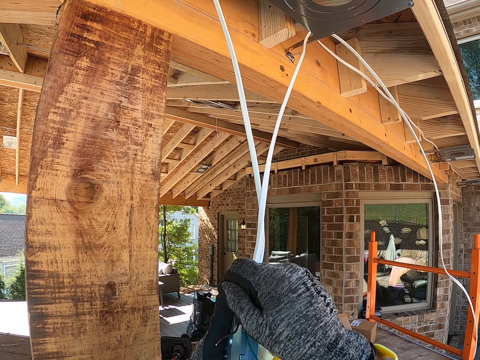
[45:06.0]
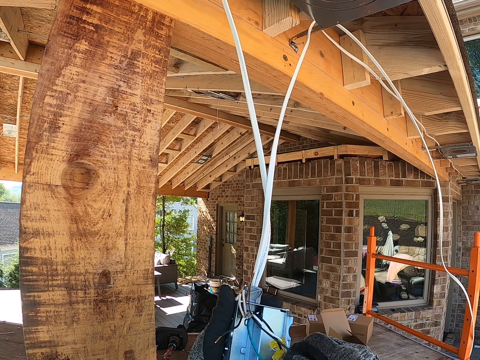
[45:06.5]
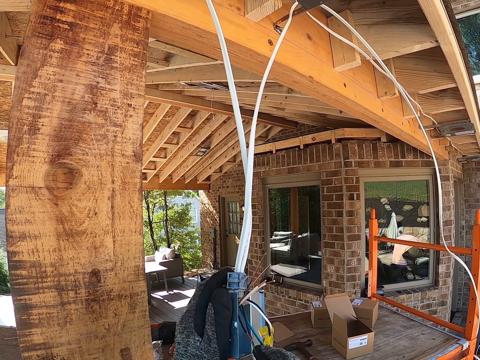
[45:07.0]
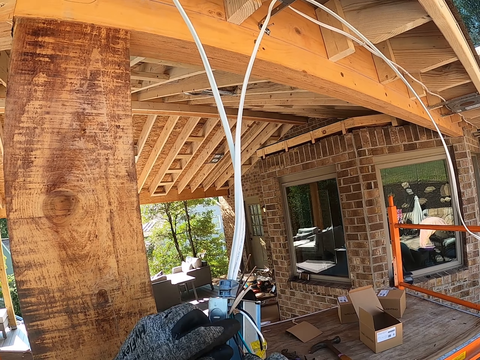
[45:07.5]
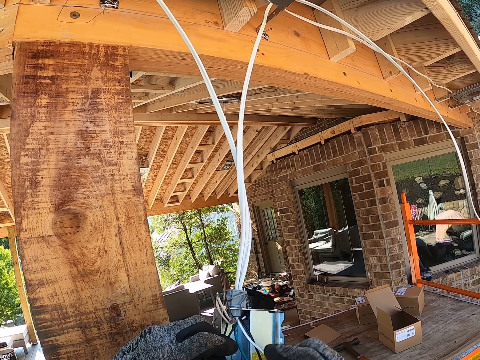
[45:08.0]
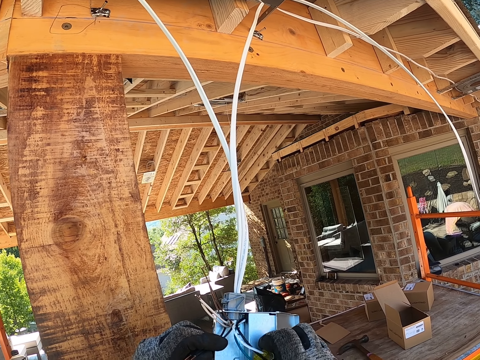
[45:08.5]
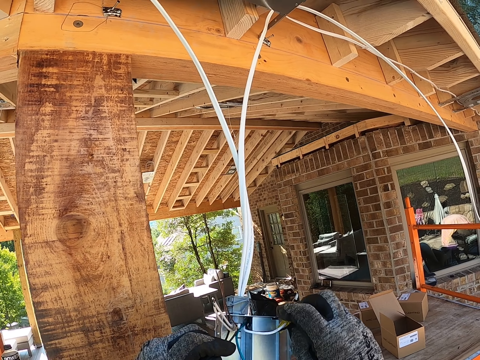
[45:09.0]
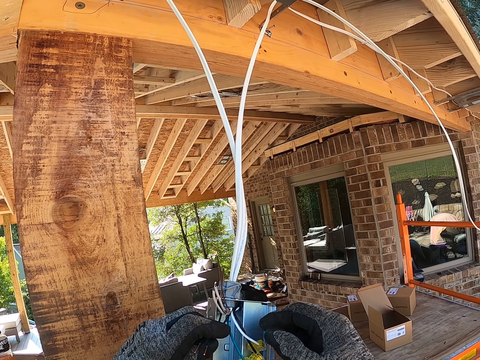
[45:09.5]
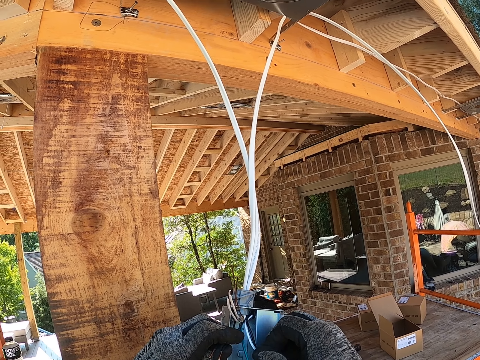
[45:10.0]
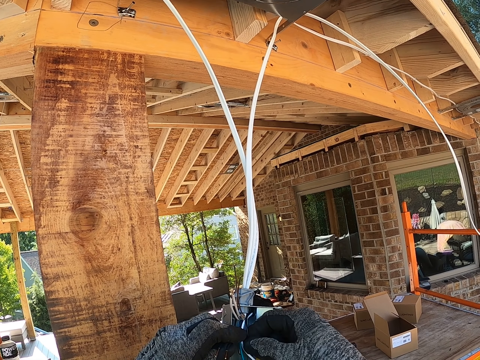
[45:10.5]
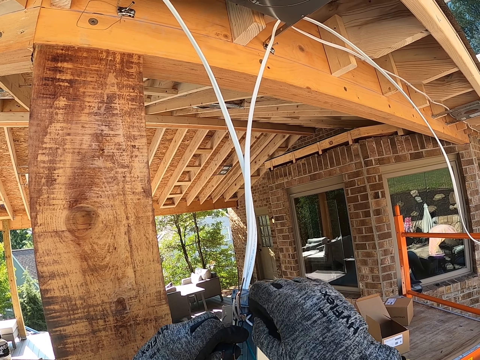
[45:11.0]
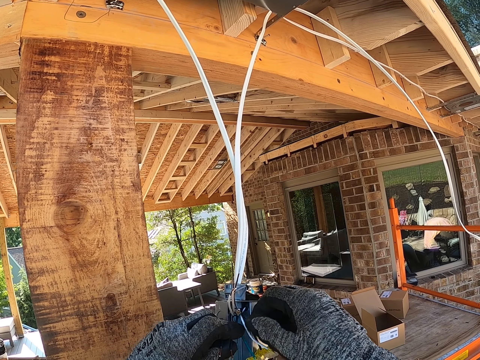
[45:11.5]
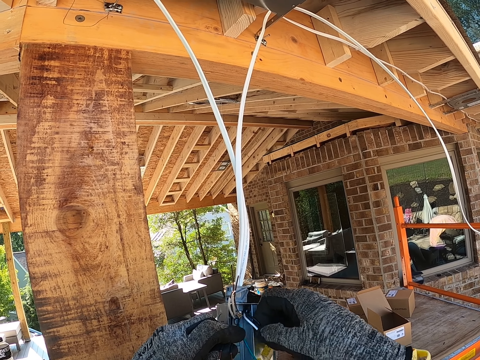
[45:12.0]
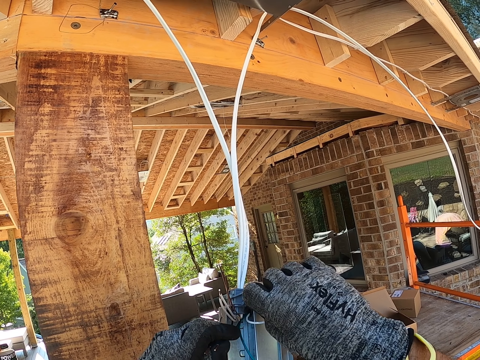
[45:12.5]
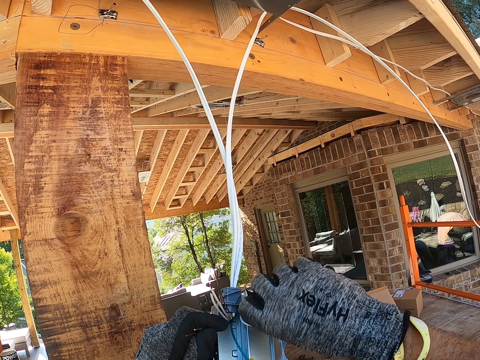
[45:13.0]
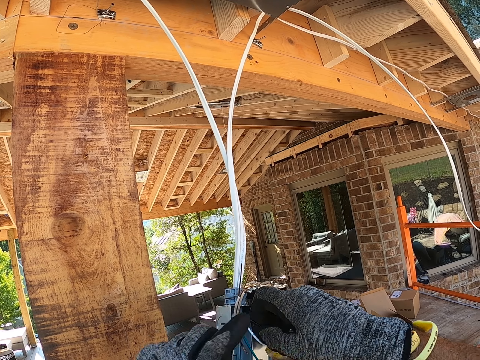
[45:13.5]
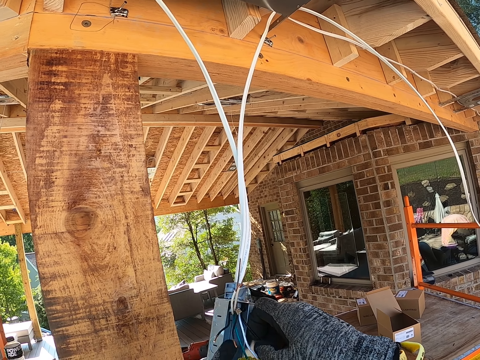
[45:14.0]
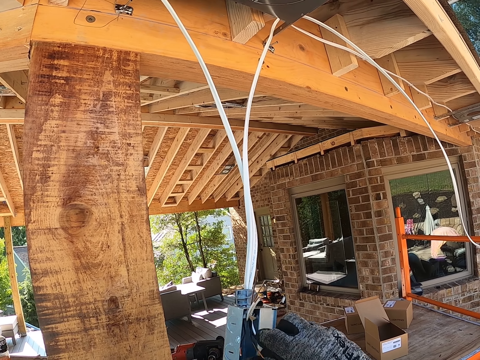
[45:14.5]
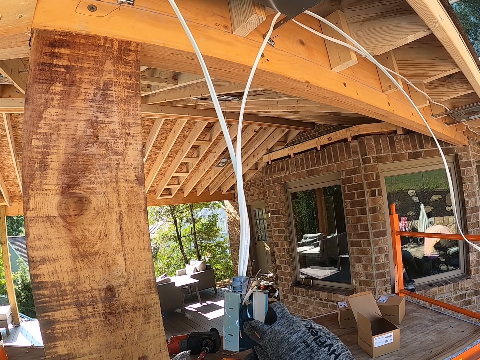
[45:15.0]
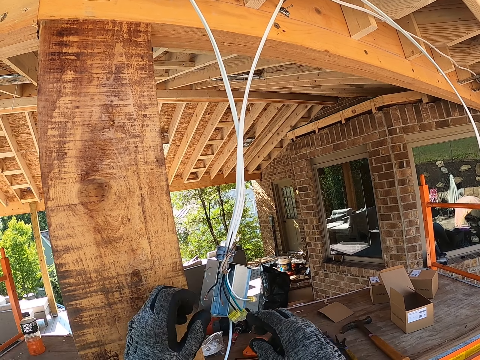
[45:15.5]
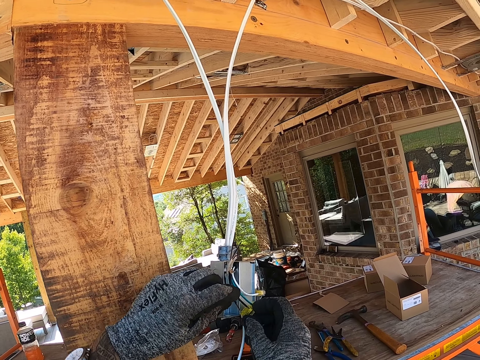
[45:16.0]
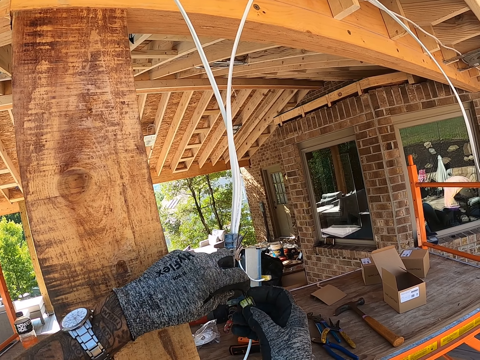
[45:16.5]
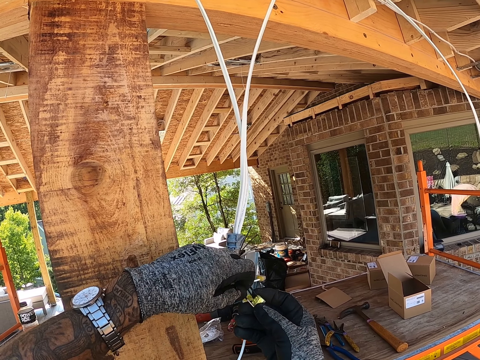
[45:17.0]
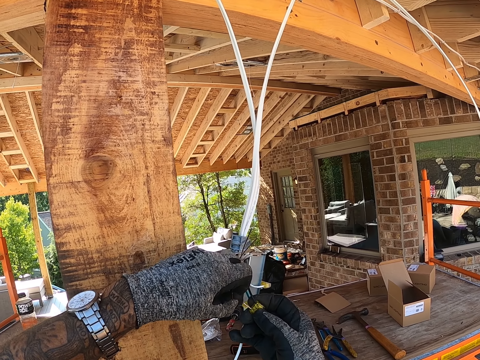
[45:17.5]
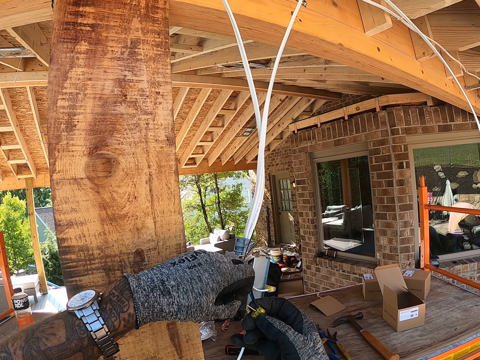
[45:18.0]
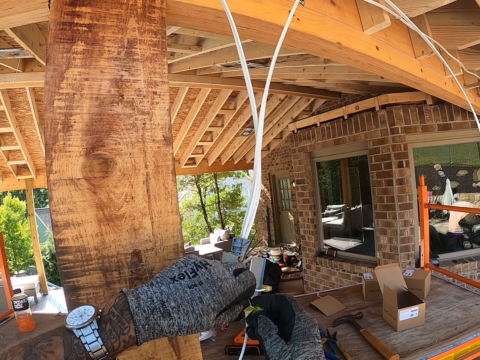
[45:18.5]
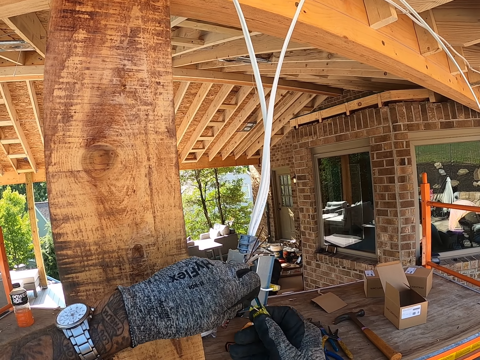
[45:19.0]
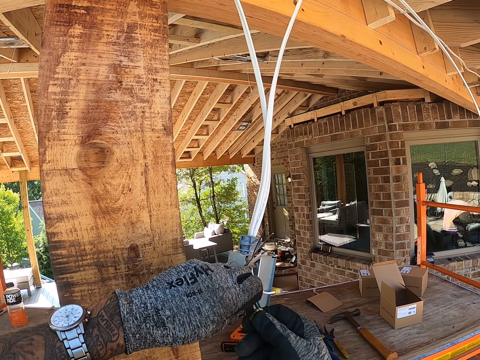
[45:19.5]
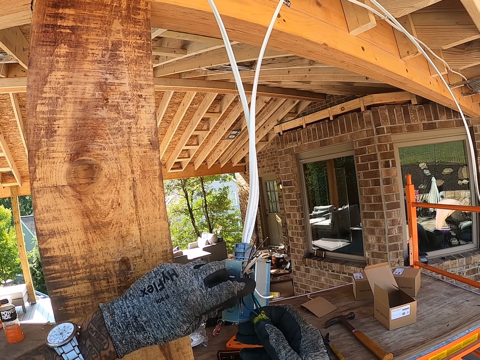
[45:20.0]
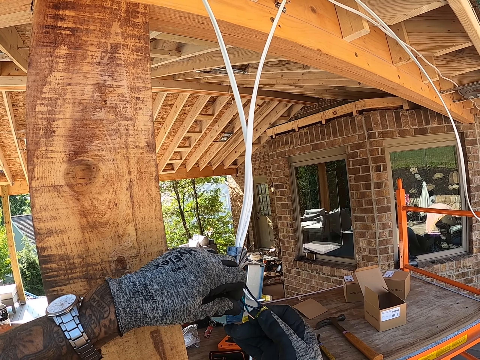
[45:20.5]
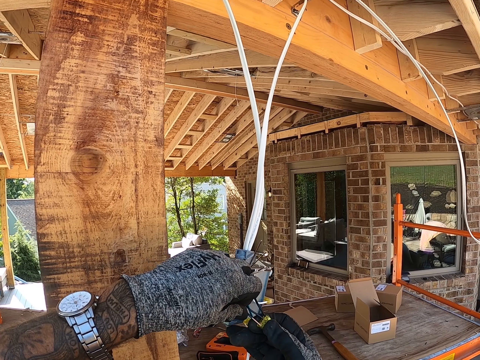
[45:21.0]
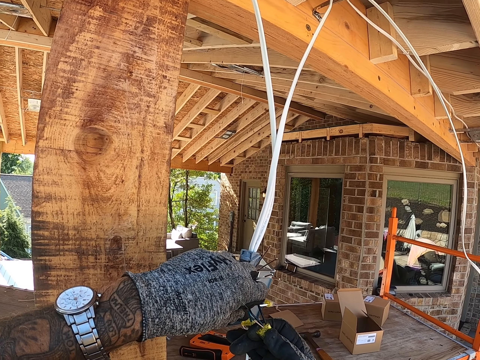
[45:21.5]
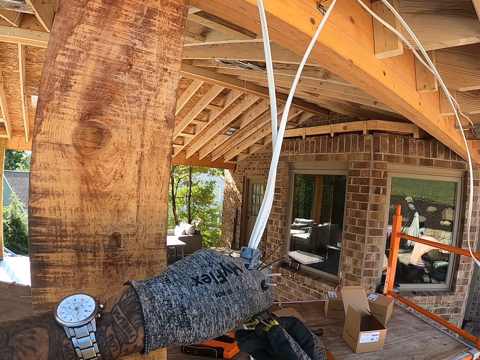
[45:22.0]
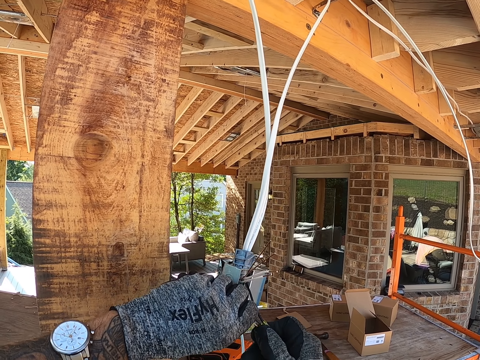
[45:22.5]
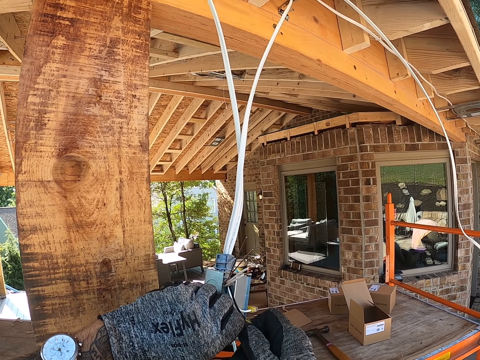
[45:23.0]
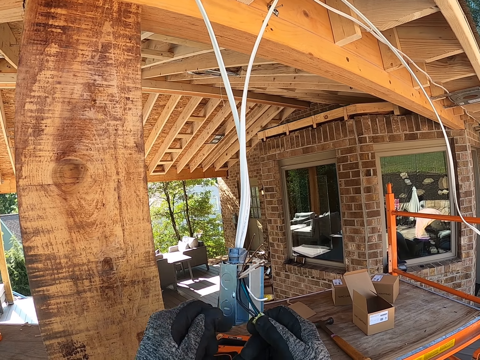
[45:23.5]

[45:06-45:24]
The camera wearer pulls up a wire. They pull the cable wire aside. They pull the cable wires aside. They put a wire in something. They put a wire in something again.

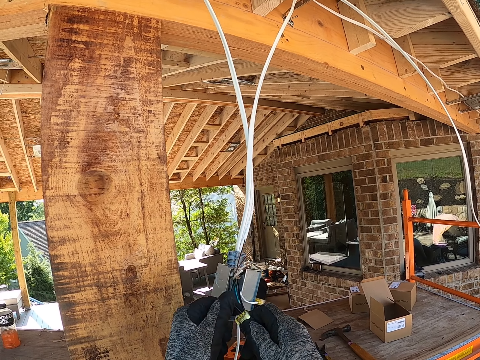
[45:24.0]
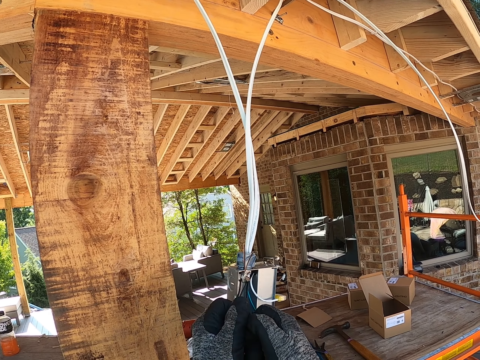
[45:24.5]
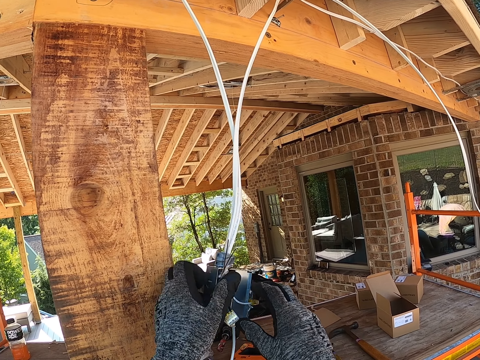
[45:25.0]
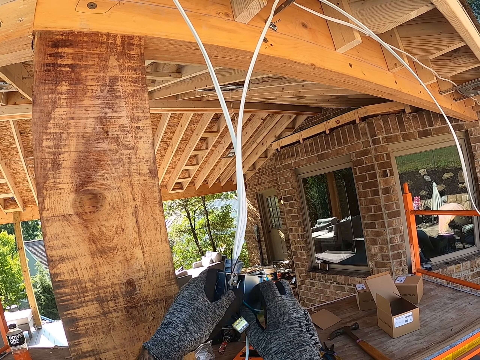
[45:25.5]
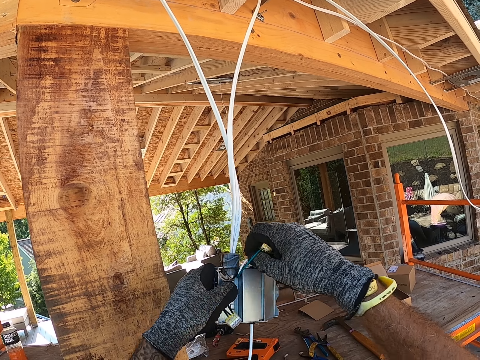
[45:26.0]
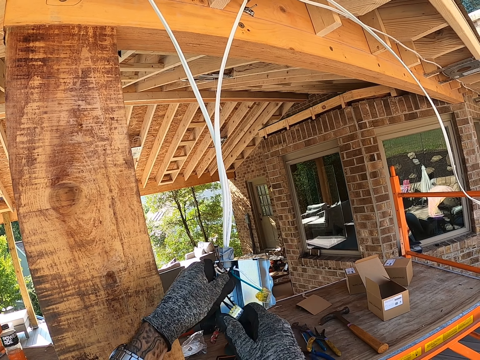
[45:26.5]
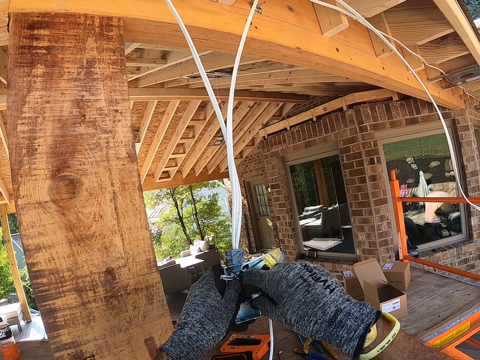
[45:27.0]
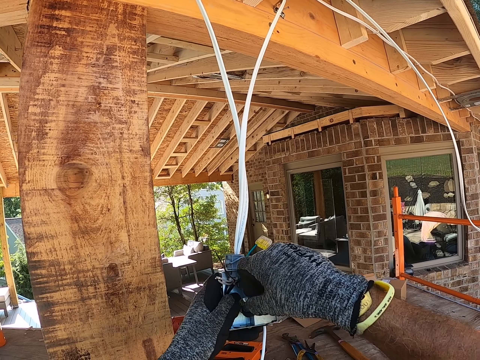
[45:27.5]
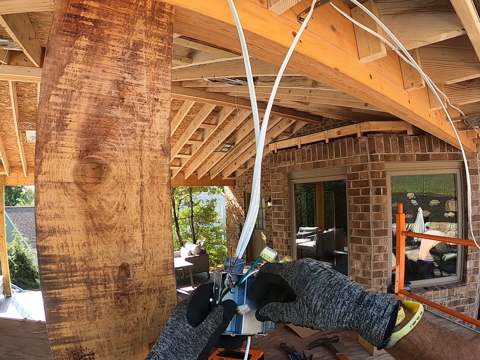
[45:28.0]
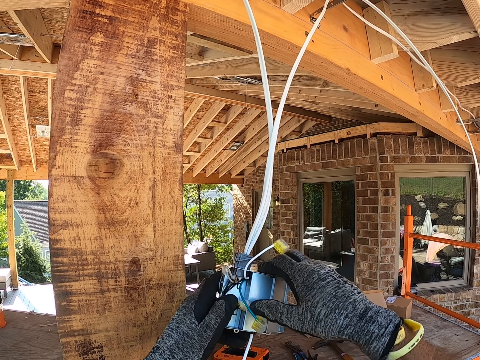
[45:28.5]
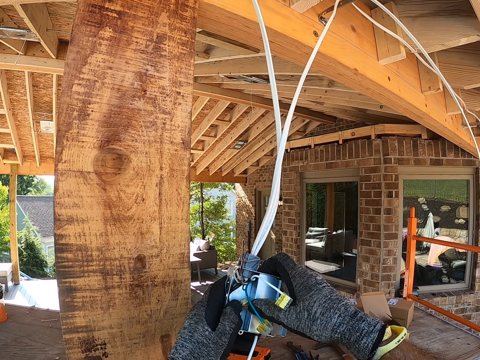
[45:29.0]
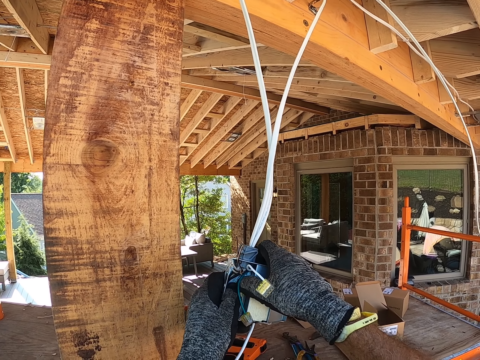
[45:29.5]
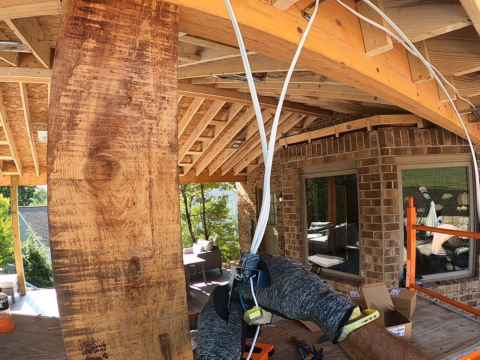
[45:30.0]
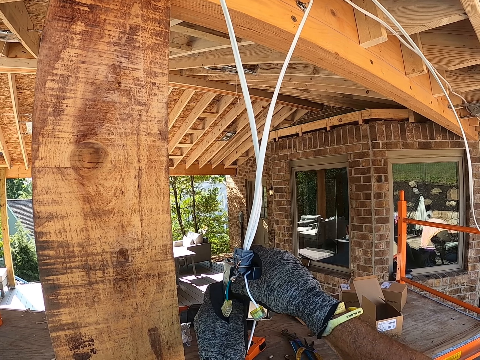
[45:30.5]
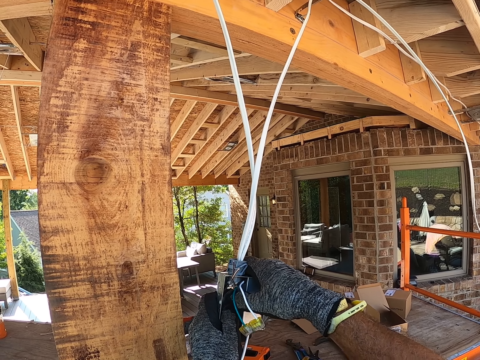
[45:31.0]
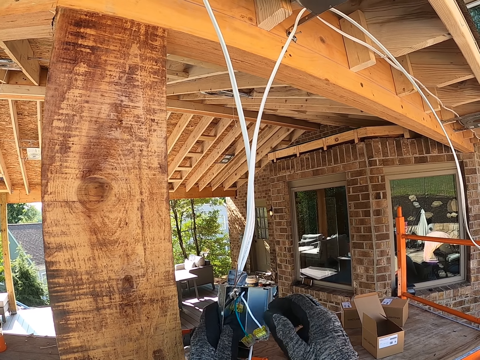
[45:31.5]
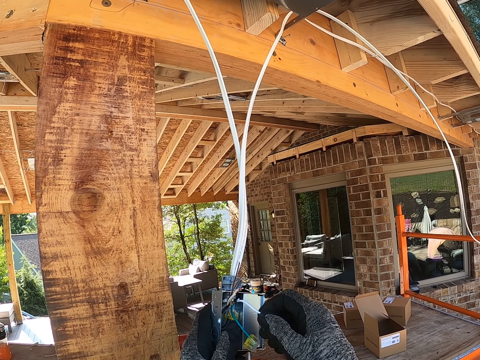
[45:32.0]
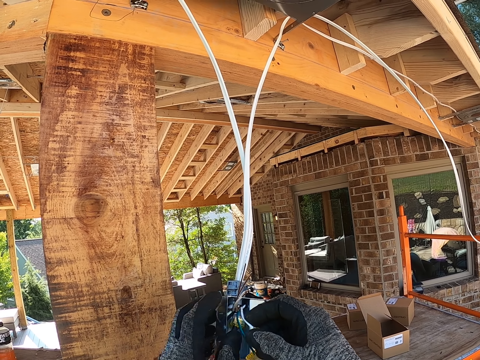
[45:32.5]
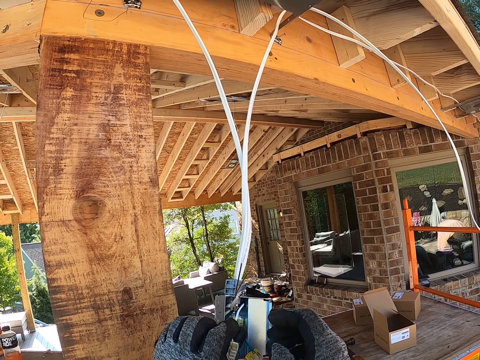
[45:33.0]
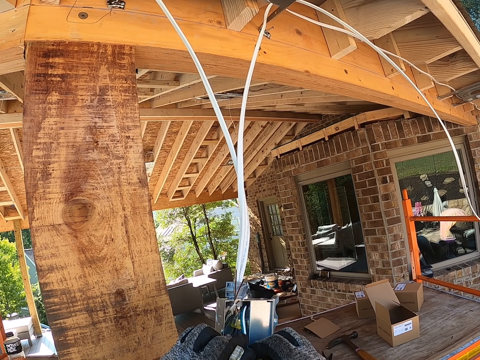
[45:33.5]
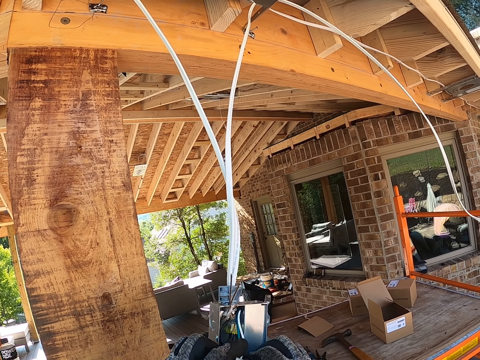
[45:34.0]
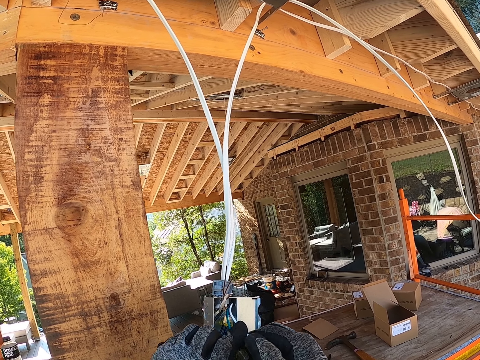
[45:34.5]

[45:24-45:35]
The camera wearer pulls up wires. They fix the wires in something in a small steel box. They pull a wire in the steel box.
